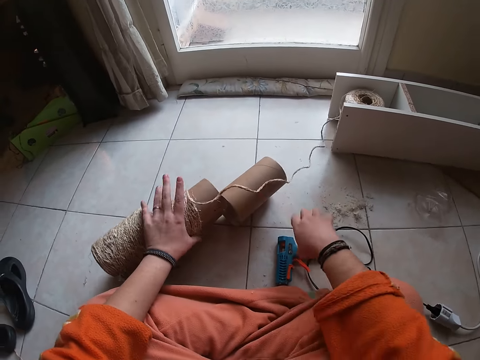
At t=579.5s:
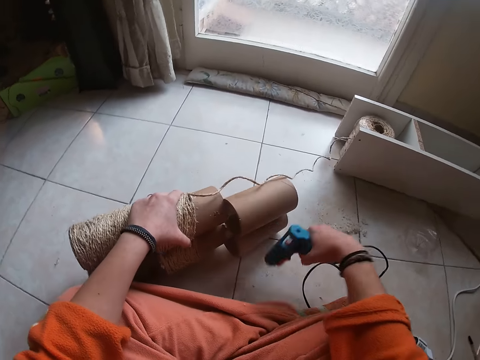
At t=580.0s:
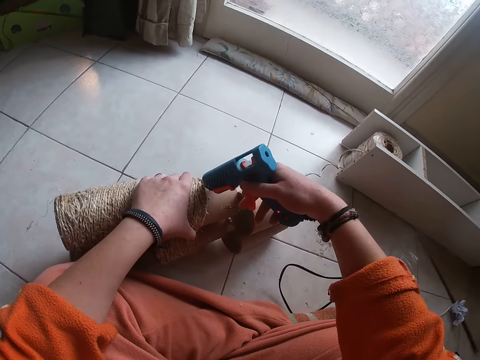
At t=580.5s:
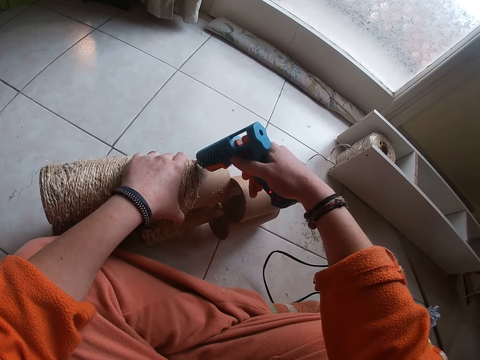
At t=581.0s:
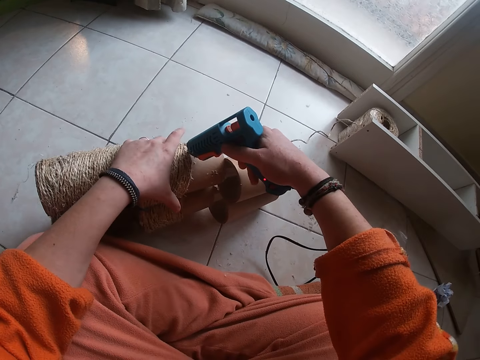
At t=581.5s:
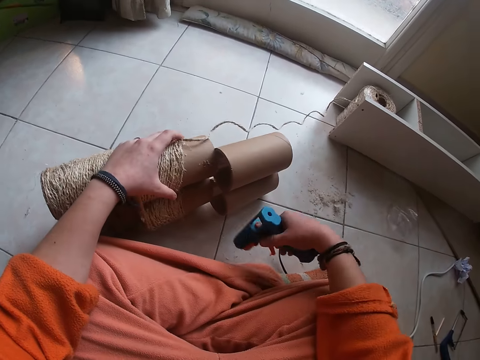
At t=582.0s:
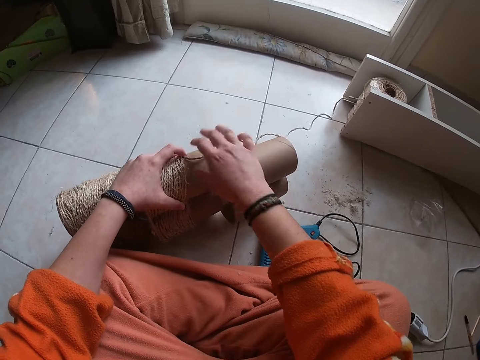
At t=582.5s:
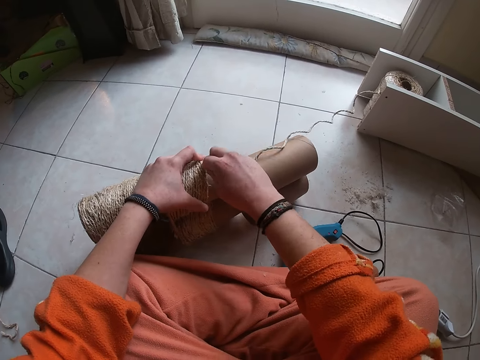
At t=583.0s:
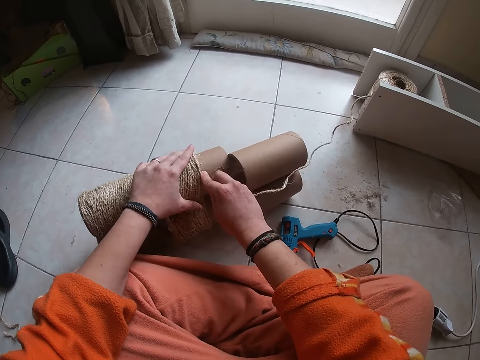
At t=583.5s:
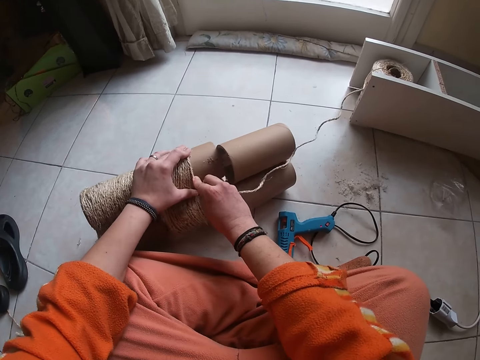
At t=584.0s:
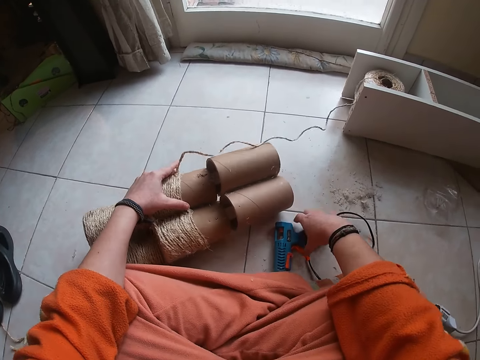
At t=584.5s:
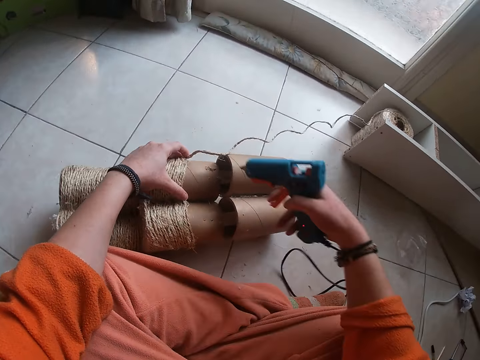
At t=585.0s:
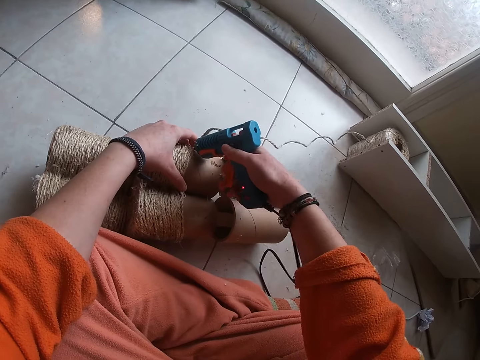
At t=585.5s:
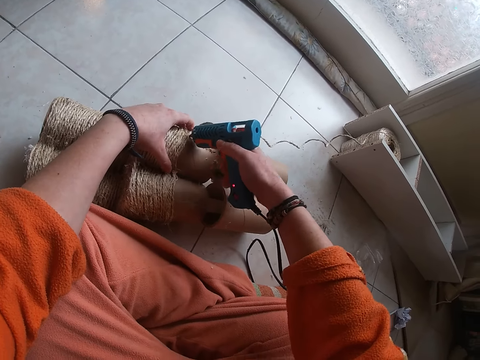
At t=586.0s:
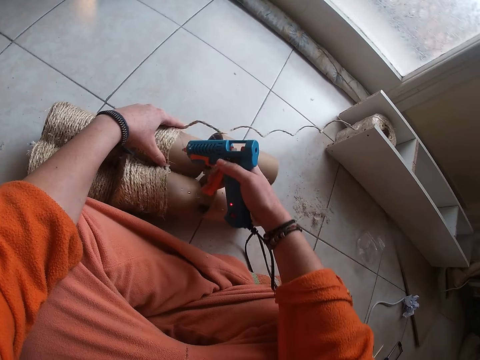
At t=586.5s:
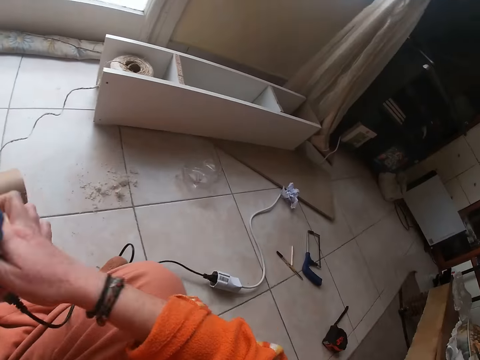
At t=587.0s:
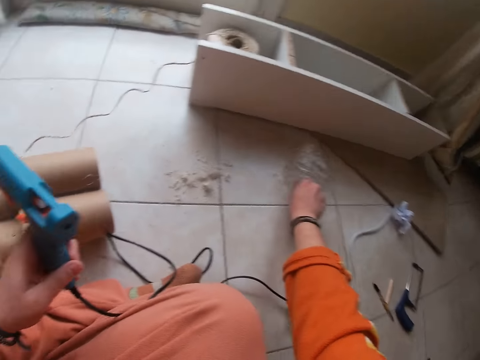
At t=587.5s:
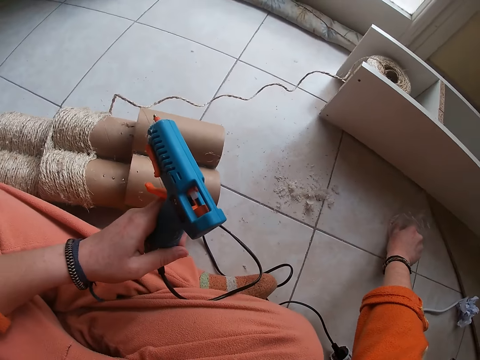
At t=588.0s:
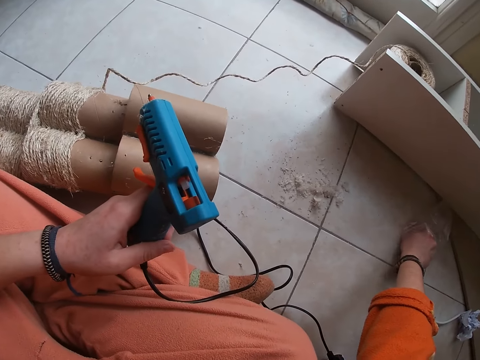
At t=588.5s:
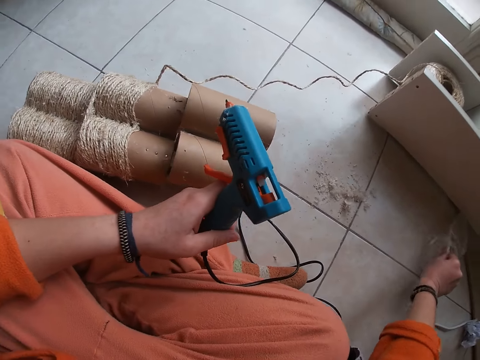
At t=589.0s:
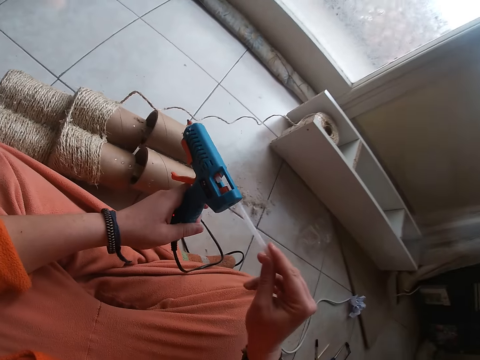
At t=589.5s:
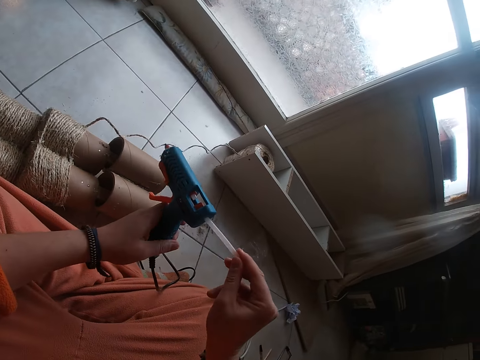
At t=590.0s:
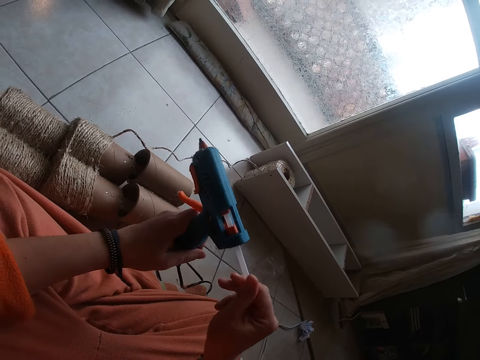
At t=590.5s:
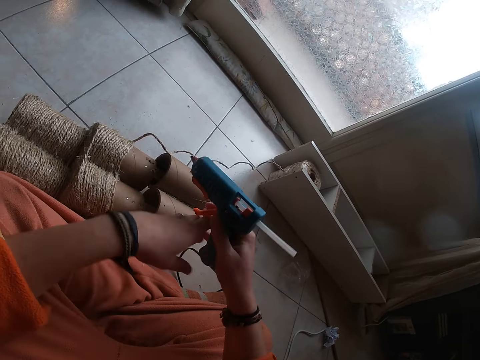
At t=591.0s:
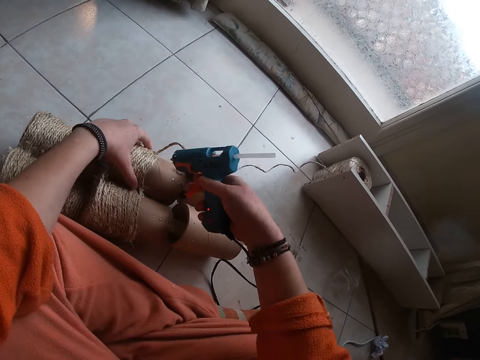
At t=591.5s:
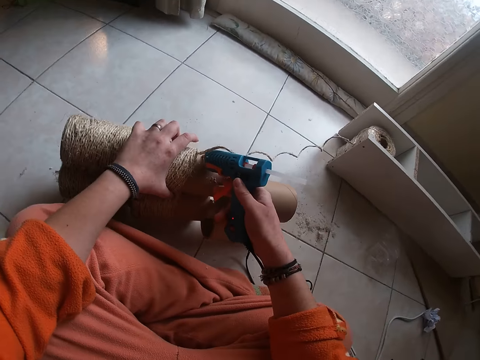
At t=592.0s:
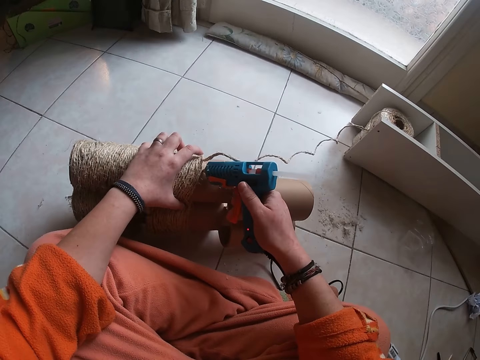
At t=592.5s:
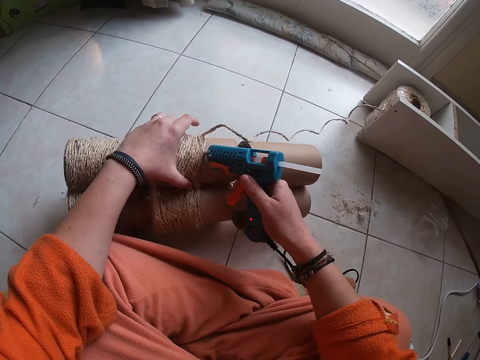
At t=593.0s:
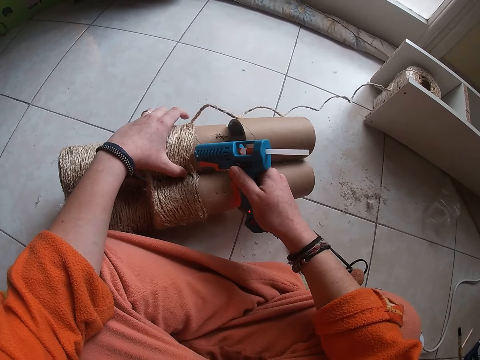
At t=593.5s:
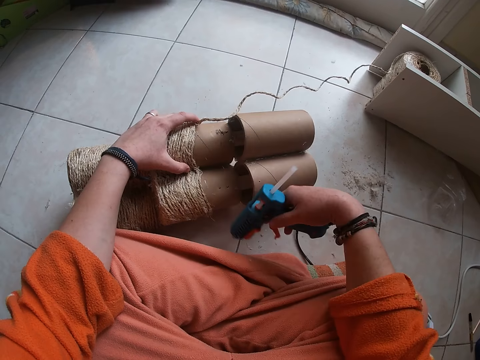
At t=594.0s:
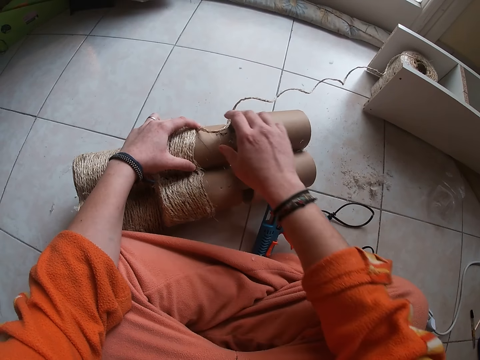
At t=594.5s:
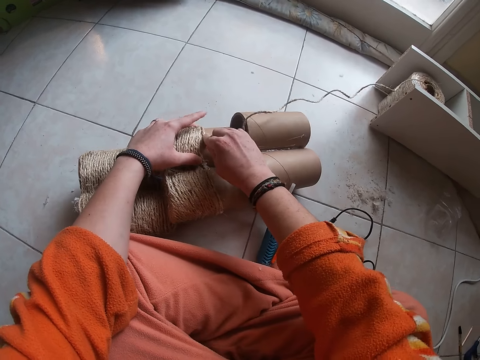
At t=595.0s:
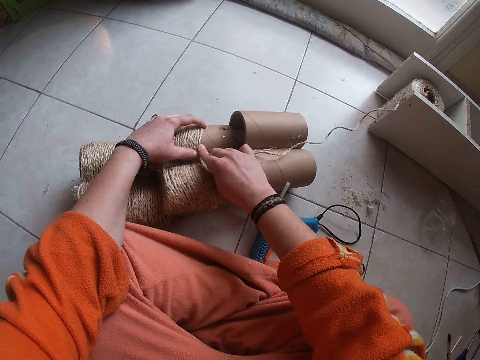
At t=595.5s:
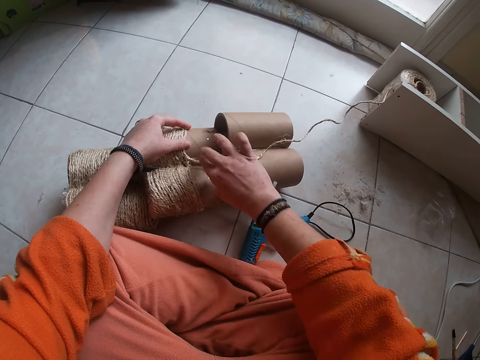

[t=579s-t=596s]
The camera wearer picks up the glue gun from the floor with her right hand. She applies glue on the carton from the glue gun in her right hand. She places the glue gun in her right hand on the floor. She attaches yarn to the rolled carton with both her hands. She picks up the glue gun from the floor with her right hand. She applies glue on the carton from the glue gun in her right hand. She picks up a glue stick from a paper bag on the floor with her right hand. She fixes the glue stick in her right hand to the glue gun in her left hand. She holds the glue gun with her right hand. She holds the rolled carton on the floor with her left hand. She applies glue on the carton from the glue gun in her right hand. She places the glue gun in her right hand on the floor. She attaches the yarn to the rolled carton with both her hands.

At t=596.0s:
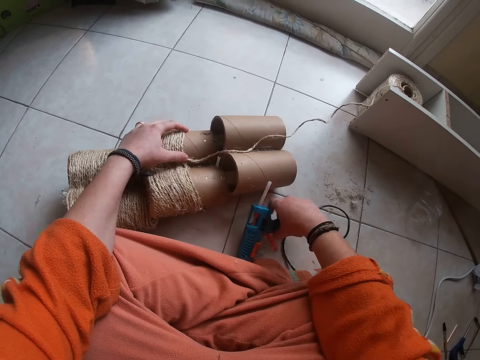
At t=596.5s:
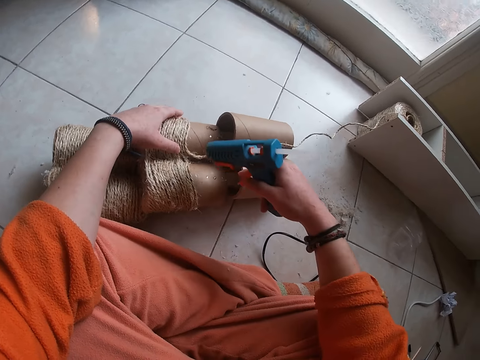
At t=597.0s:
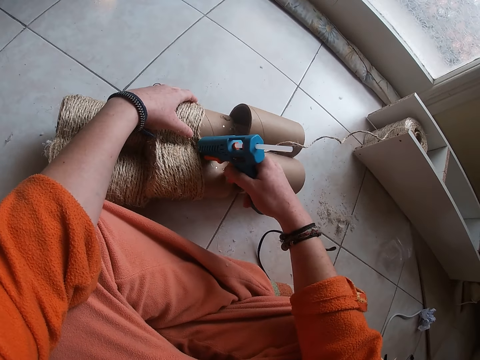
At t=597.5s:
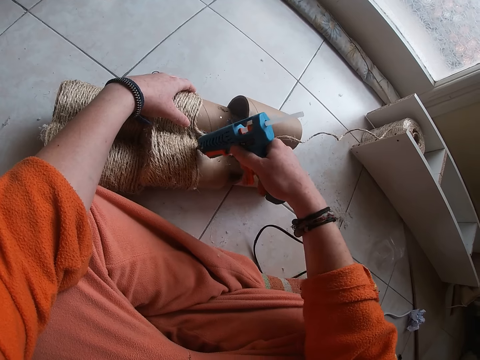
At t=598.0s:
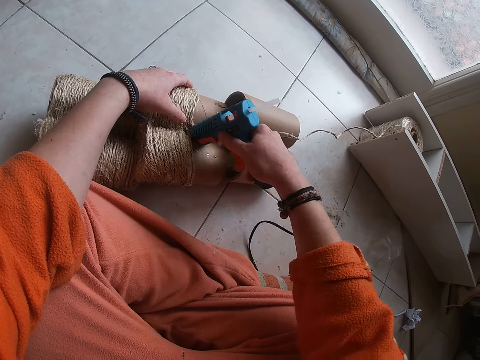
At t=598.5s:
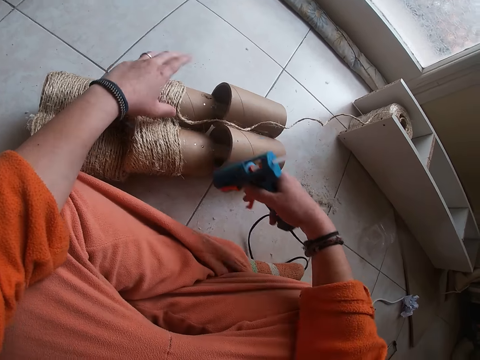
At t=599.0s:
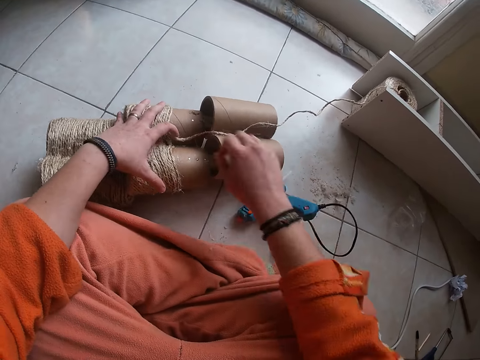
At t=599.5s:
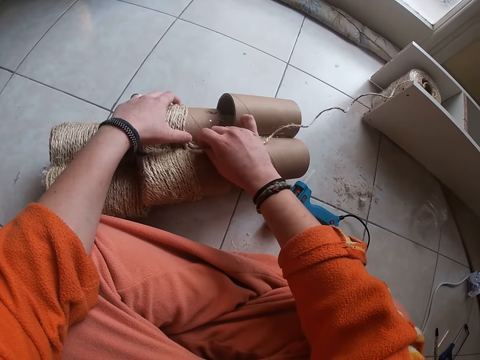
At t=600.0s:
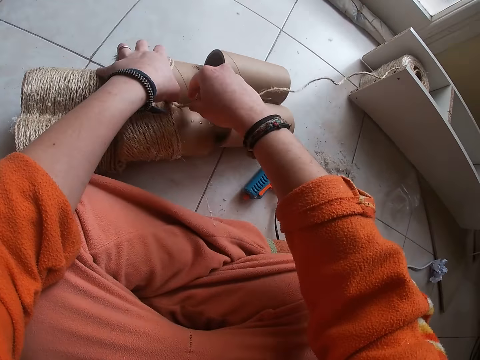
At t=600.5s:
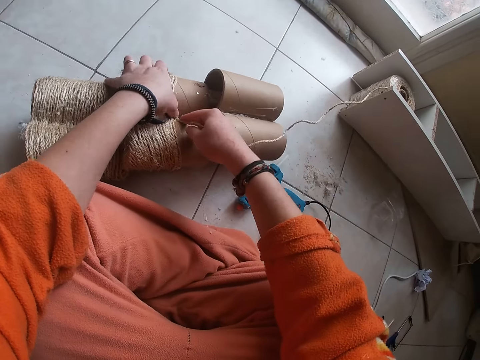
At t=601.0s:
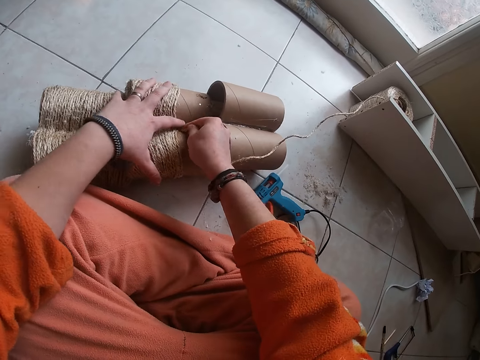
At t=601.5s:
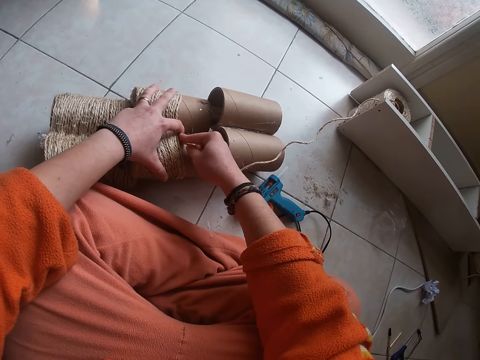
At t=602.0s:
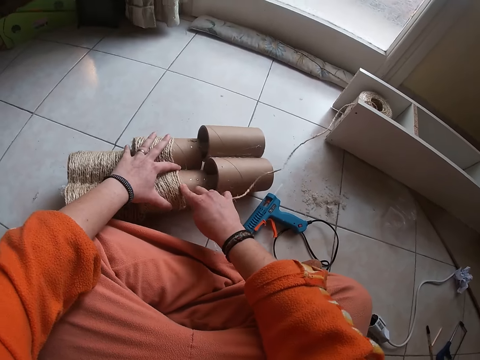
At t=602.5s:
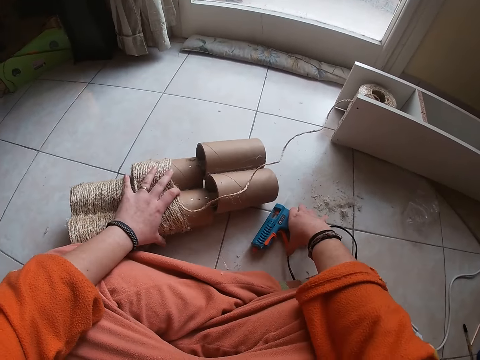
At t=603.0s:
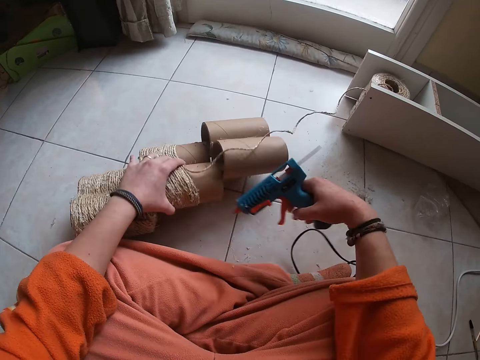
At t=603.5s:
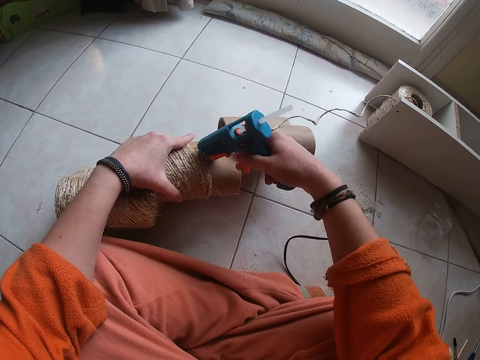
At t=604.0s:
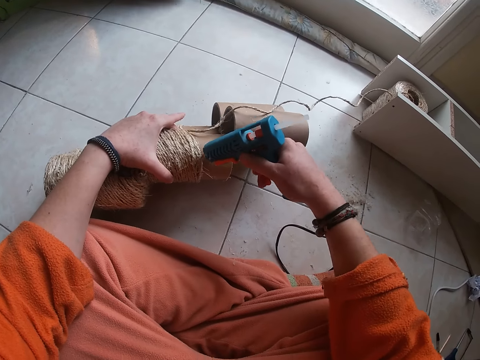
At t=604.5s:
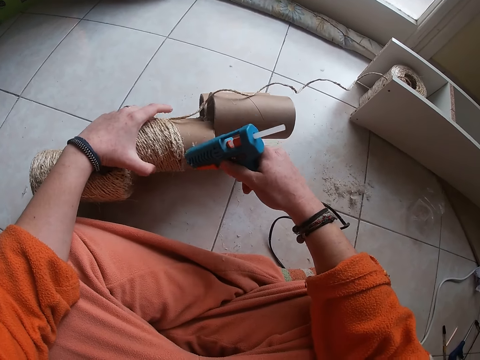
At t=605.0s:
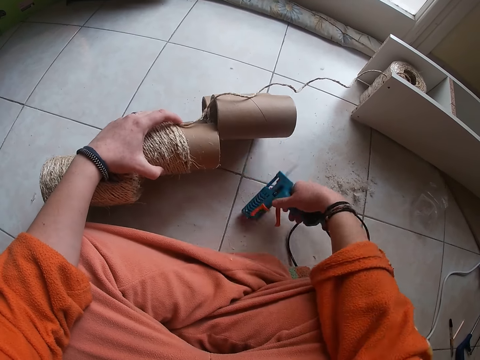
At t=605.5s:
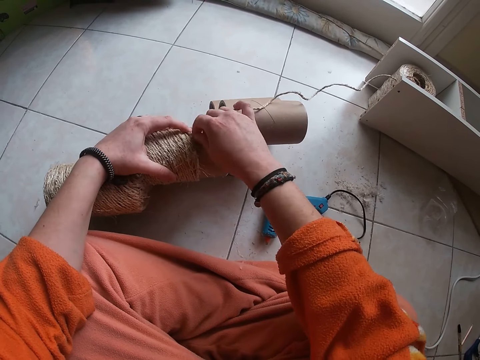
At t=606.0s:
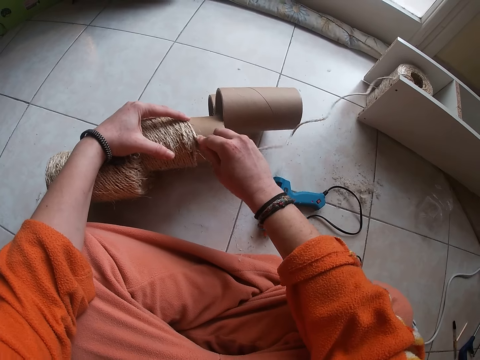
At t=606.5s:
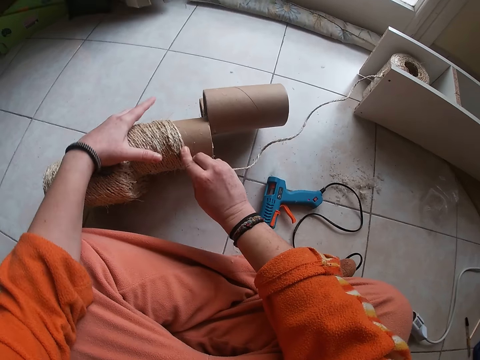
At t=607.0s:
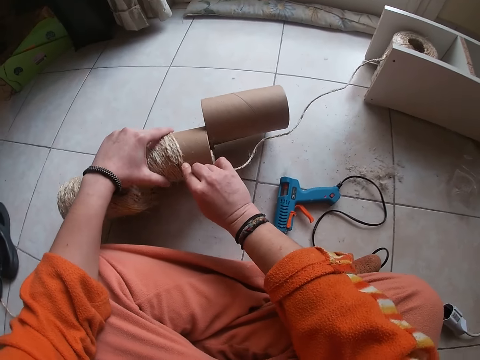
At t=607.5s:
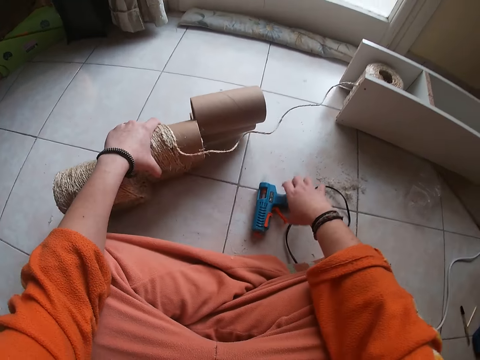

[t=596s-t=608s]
The camera wearer picks up the glue gun from the floor with her right hand. She applies glue on the carton from the glue gun in her right hand. She places the glue gun in her right hand on the floor. She attaches yarn to the rolled carton with both her hands. She picks up the glue gun from the floor with her right hand. She applies glue on the carton from the glue gun in her right hand. She places the glue gun in her right hand on the floor. She attaches the yarn to the rolled carton with both her hands.
